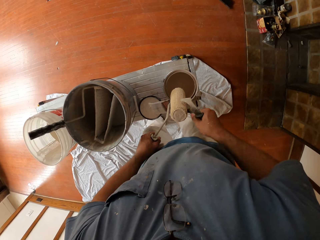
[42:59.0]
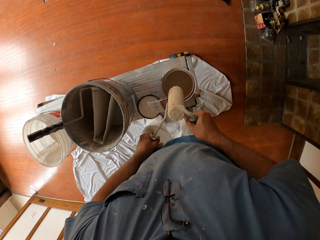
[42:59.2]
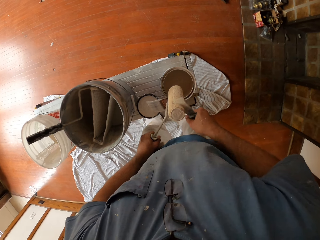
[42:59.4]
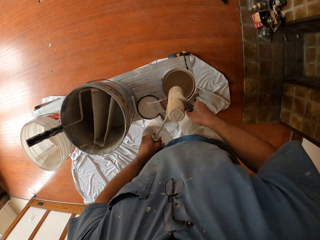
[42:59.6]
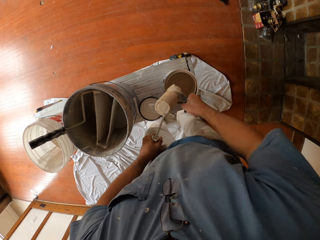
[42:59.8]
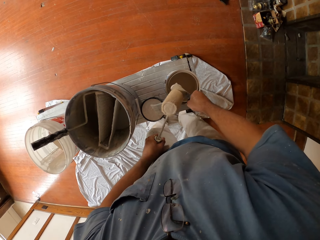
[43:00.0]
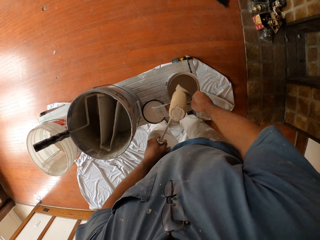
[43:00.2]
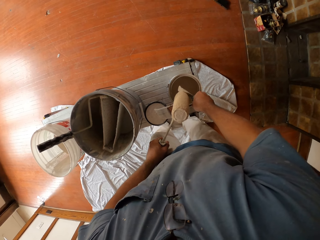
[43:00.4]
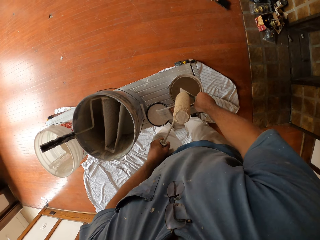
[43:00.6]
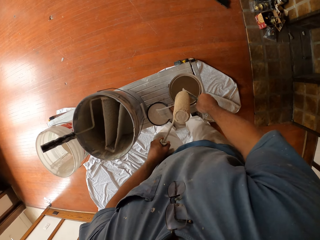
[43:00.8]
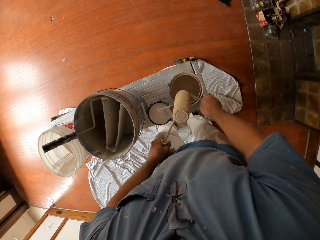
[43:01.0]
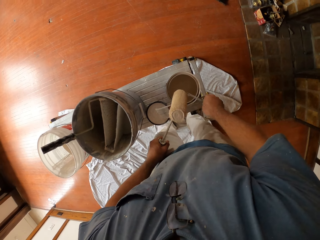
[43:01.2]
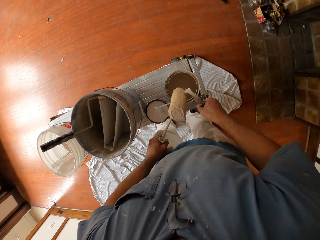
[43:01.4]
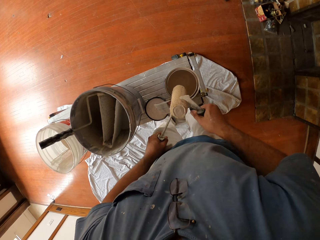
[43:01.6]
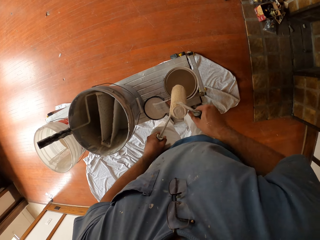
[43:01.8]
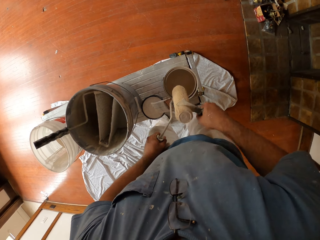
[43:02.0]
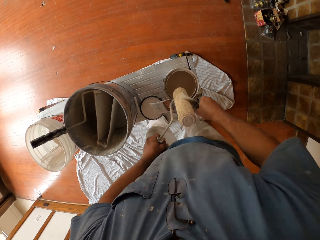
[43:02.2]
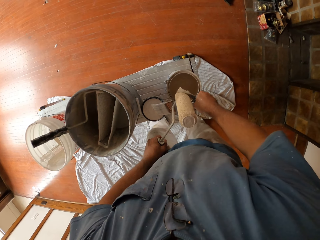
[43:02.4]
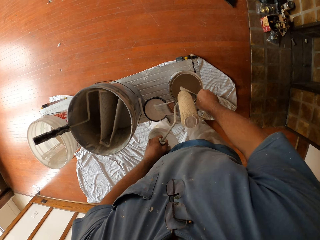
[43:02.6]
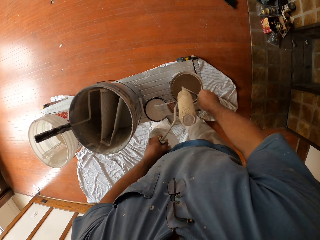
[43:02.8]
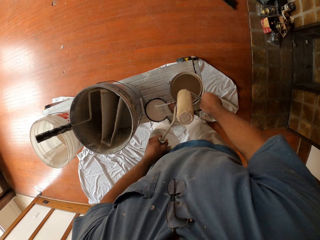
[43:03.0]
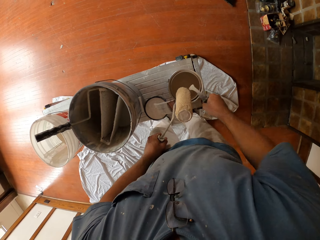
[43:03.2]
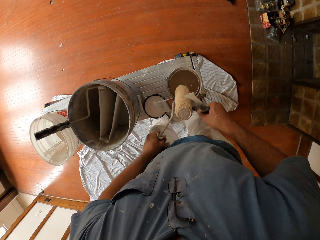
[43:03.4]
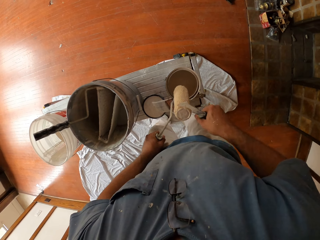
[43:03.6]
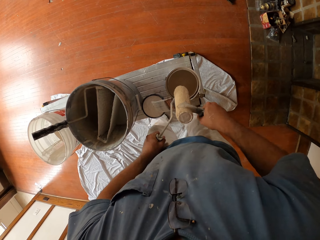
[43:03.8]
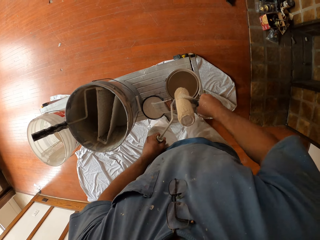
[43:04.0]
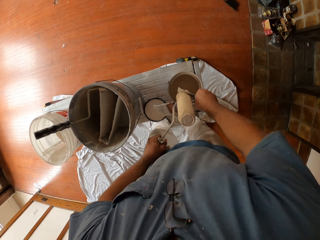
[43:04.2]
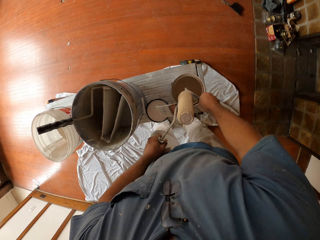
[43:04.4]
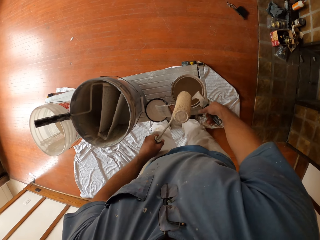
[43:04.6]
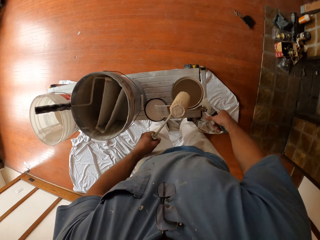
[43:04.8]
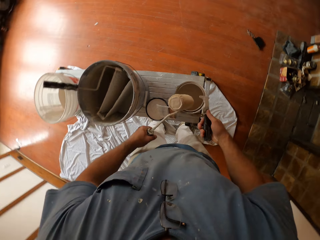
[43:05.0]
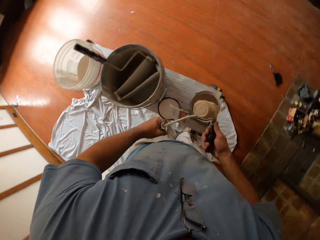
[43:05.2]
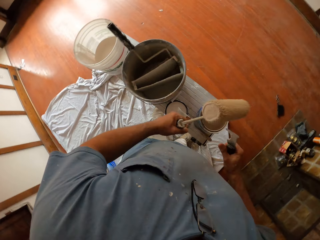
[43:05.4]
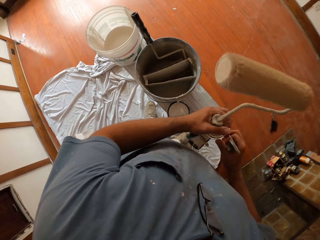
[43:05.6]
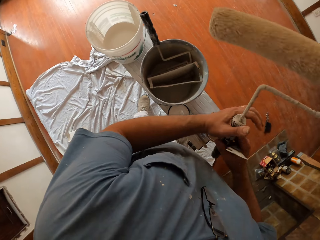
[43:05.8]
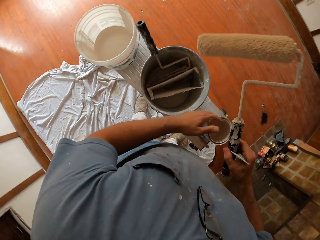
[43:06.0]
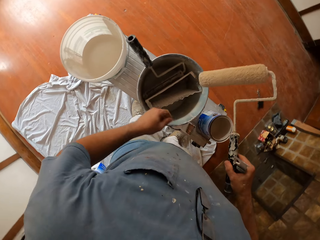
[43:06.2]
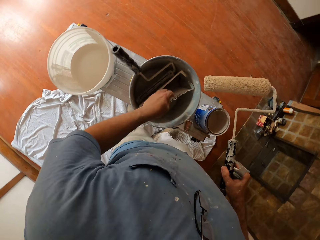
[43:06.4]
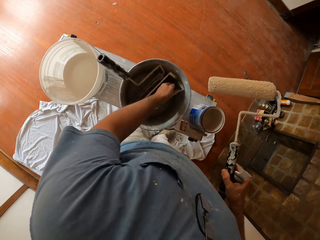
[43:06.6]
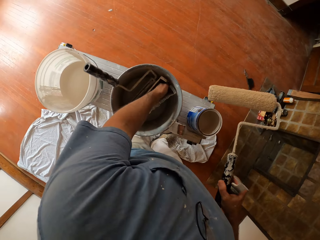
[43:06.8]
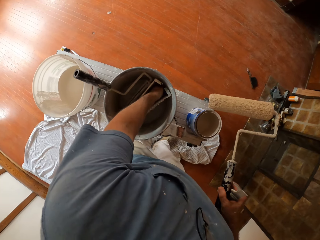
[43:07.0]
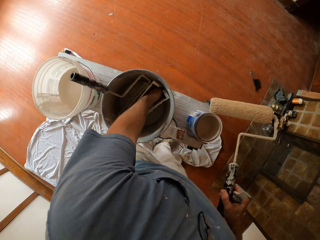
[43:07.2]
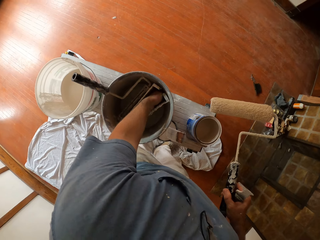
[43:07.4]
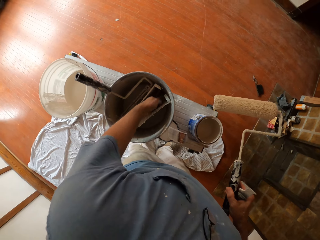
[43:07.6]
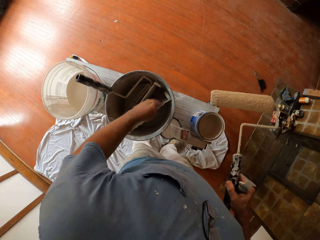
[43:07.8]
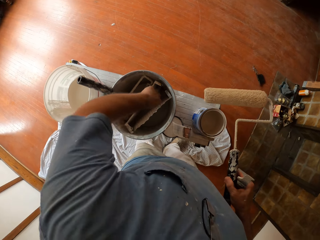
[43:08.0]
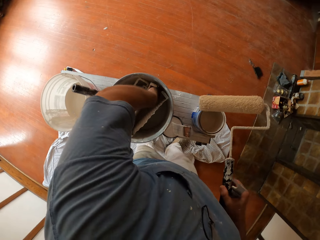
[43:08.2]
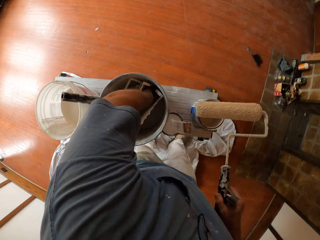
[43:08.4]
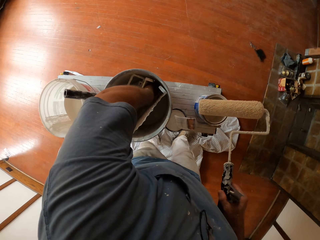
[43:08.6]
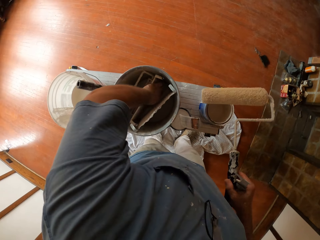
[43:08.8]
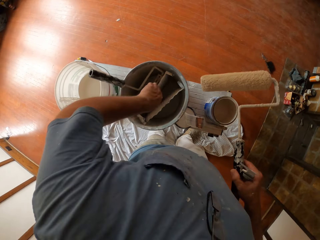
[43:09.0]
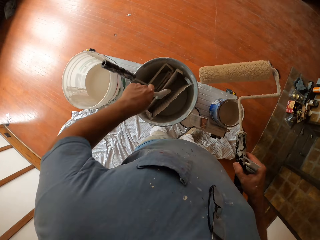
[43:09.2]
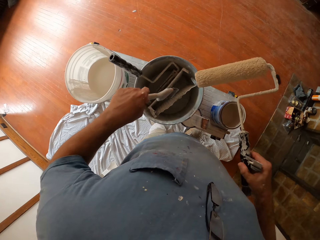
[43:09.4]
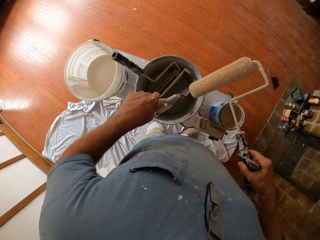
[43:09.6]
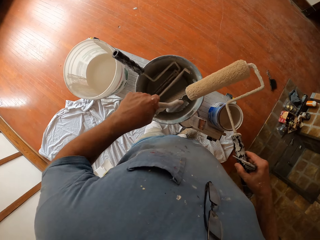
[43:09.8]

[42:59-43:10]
The camera wearer lifts the paint roller. He switches the roller to his right hand. He removes a paint brush from a bucket on the table.

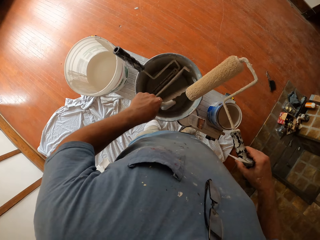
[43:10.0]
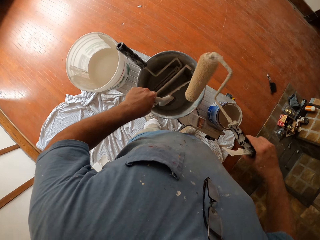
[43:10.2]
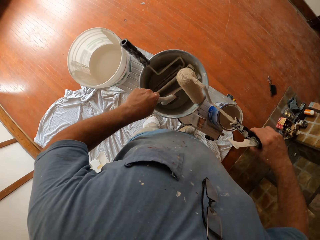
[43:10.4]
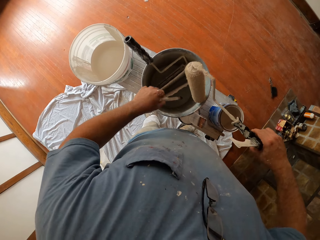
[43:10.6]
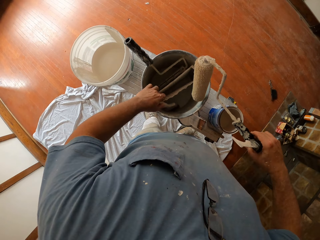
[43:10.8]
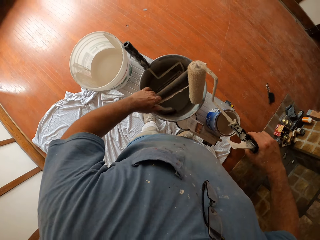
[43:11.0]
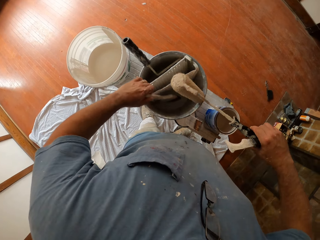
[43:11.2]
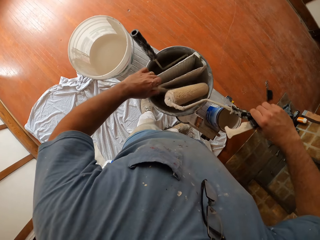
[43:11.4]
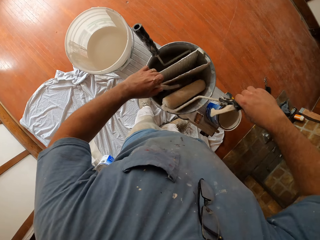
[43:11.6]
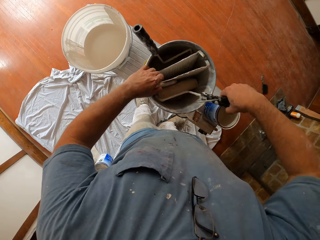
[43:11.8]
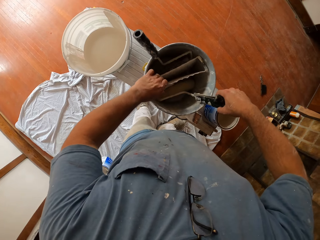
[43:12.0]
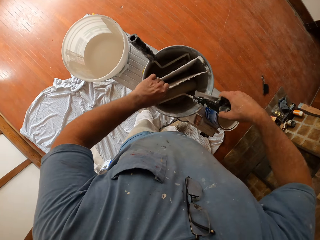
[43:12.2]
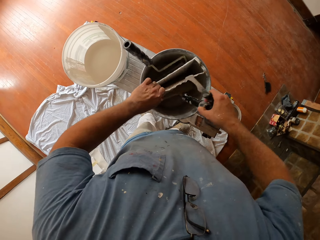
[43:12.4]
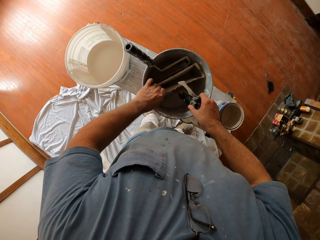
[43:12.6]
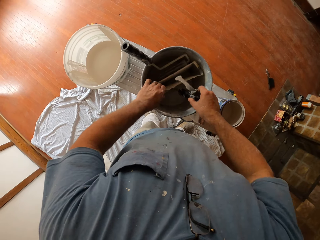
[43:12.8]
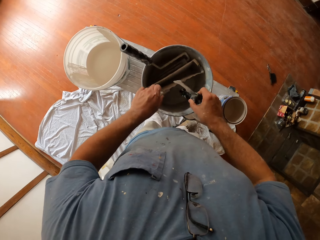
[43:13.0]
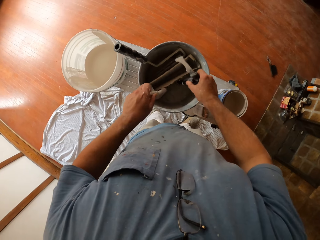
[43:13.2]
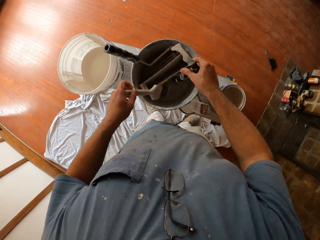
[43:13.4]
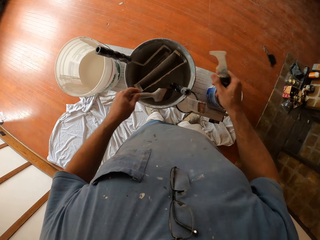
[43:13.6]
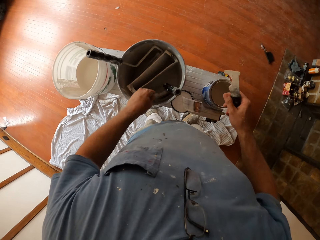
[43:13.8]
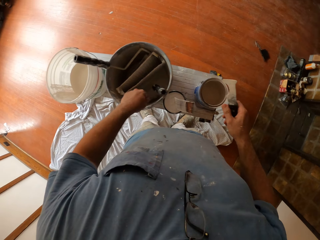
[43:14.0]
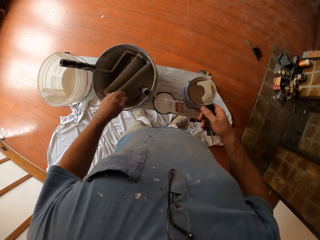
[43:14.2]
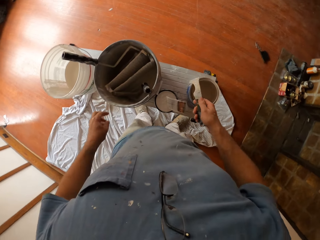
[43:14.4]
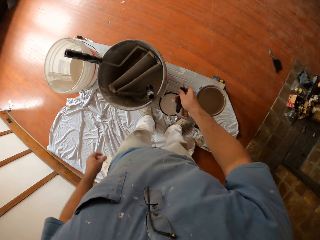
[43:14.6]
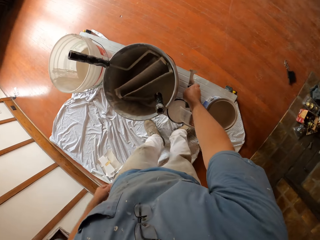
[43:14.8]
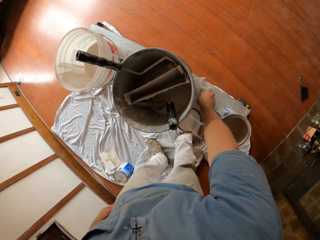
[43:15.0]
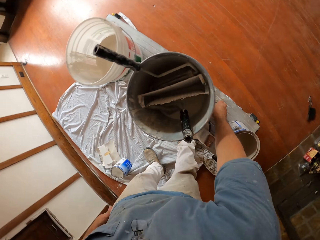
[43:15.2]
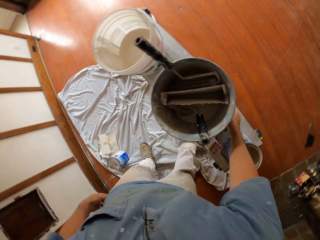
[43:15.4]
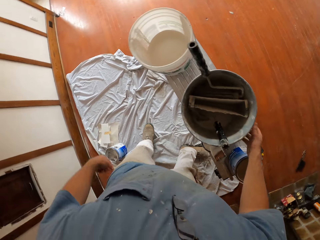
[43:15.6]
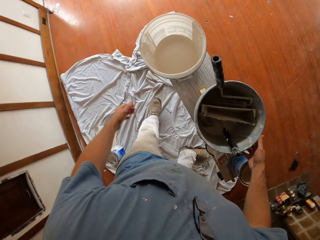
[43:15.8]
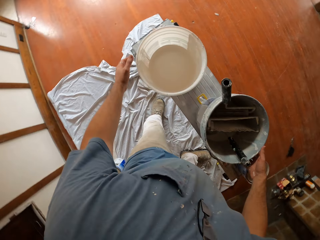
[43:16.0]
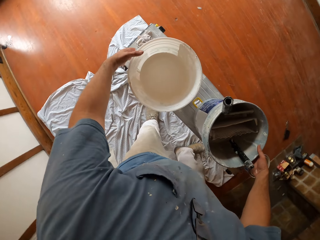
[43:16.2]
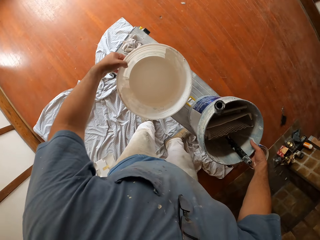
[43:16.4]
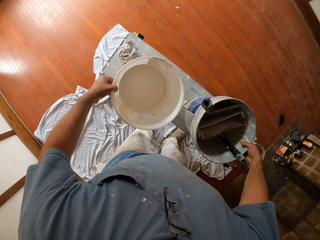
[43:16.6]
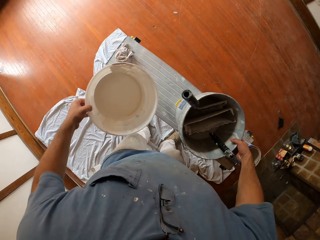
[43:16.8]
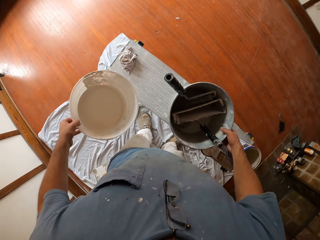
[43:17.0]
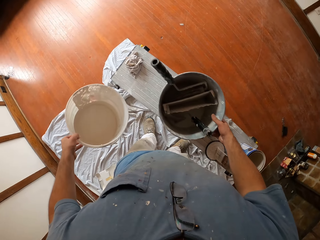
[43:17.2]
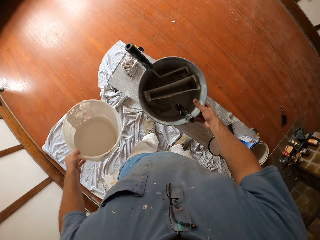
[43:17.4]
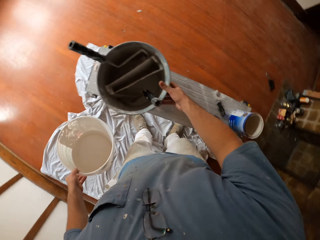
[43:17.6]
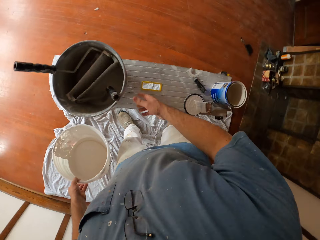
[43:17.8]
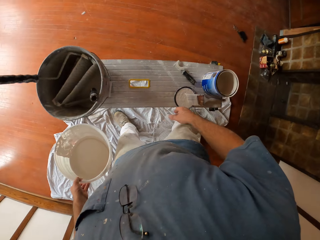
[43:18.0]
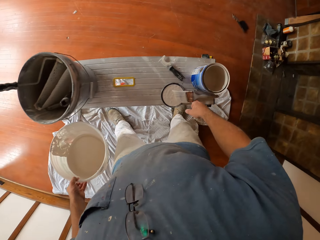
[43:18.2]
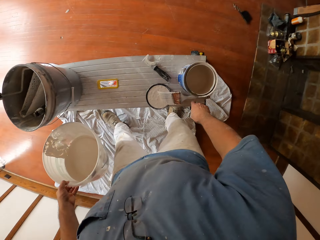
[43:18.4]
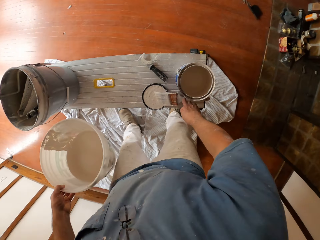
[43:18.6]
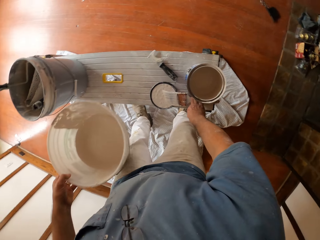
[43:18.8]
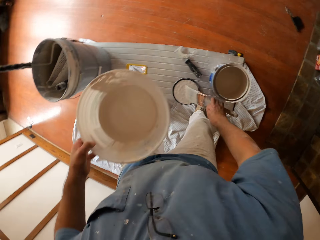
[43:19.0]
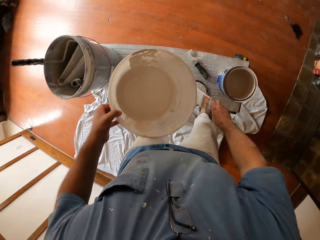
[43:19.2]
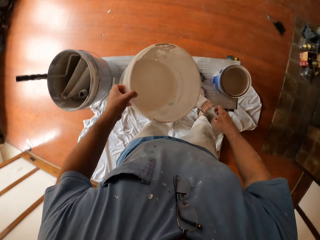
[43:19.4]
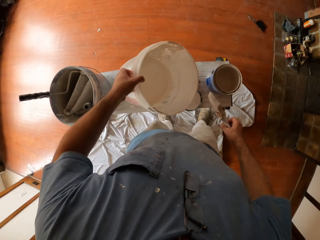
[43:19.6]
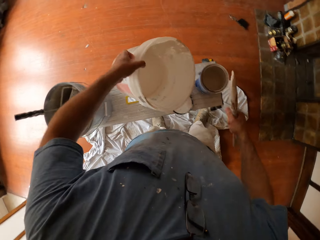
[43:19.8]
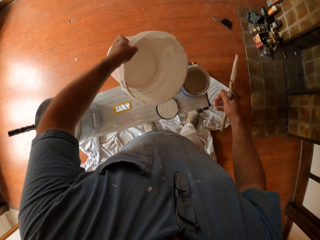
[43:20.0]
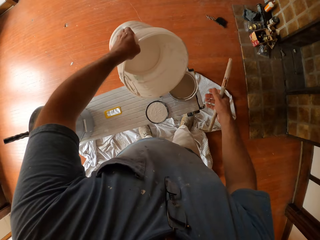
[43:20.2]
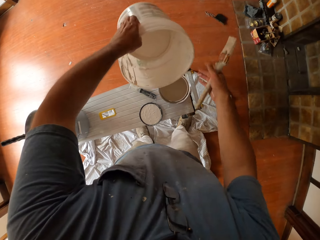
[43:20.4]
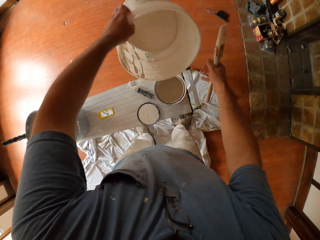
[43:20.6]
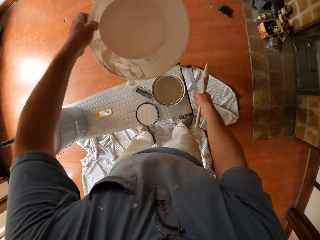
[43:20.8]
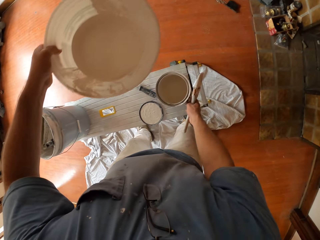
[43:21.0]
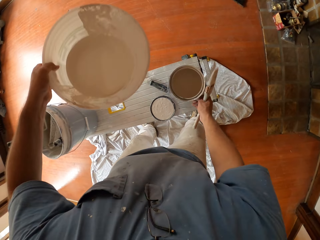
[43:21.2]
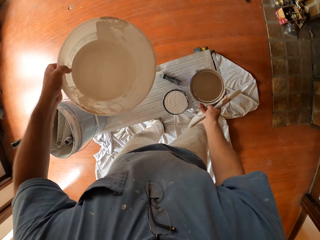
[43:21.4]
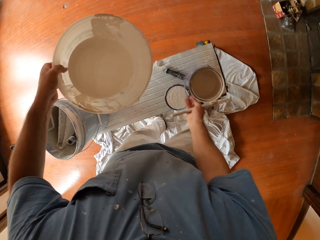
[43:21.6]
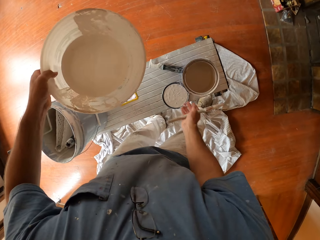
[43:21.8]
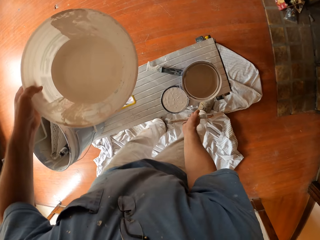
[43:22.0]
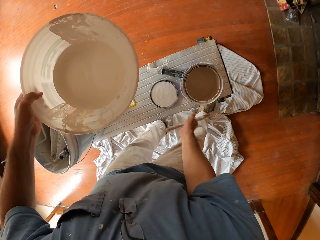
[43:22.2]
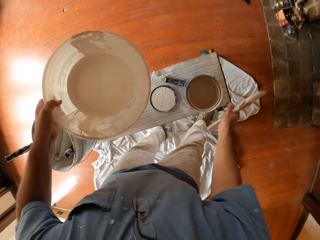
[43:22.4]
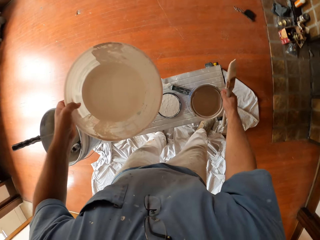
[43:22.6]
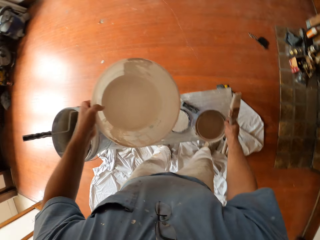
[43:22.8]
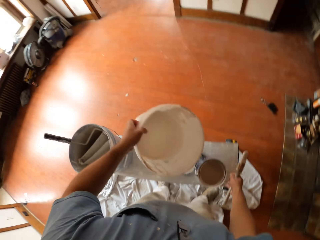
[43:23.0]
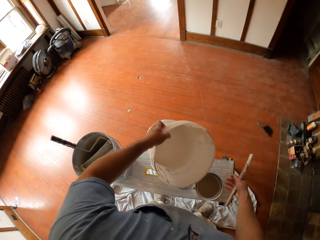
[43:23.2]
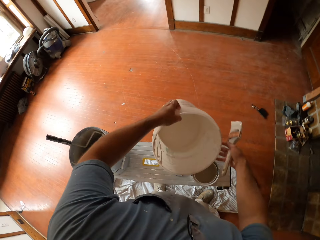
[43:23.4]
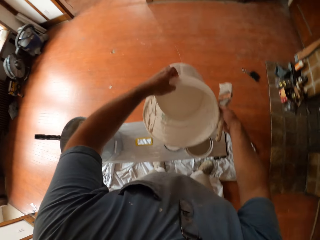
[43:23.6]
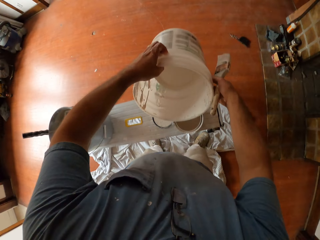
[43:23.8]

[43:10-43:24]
The camera wearer lifts up a paper bag from the bucket on the table. They drop the paint roller into the bucket on the table. They drop the paper bag and the paint brush into the bucket. They drop the paint scraper on the table. They hold the bucket. They lift up the paint bucket off the table. They move the bucket on the table sideways. They pick up a paint brush on the table. They hold the bucket of paint. They tilt the paint bucket above the table. They turn the paint bucket on the table. They shift the paint bucket's lid on the table. They touch the paint bucket on the table. They hold the paint. They pour the paint in the tin.
